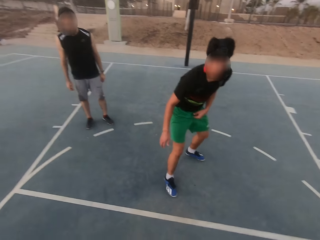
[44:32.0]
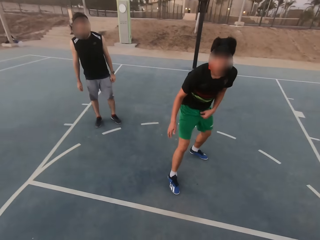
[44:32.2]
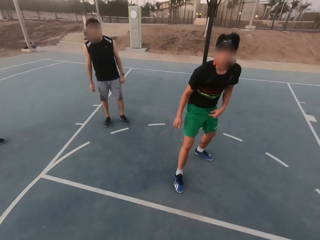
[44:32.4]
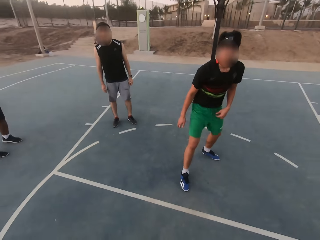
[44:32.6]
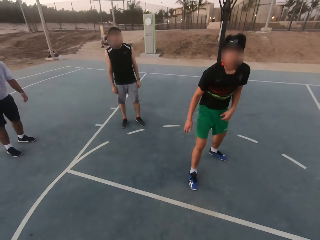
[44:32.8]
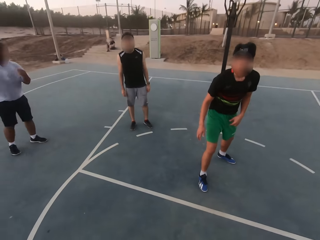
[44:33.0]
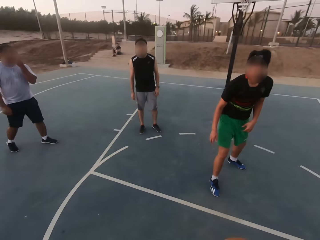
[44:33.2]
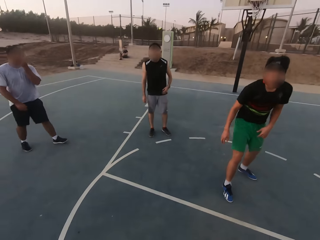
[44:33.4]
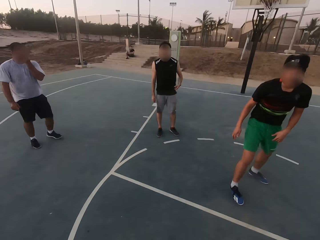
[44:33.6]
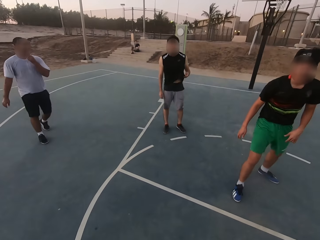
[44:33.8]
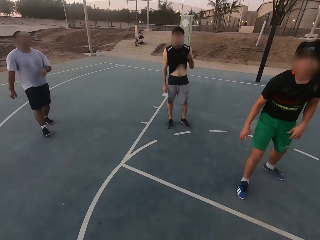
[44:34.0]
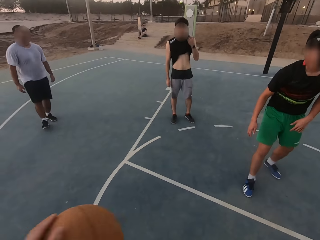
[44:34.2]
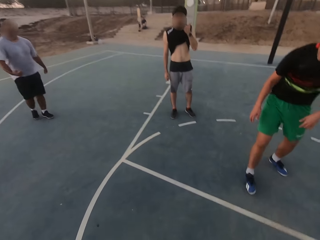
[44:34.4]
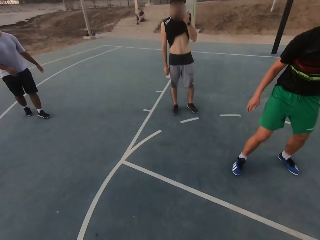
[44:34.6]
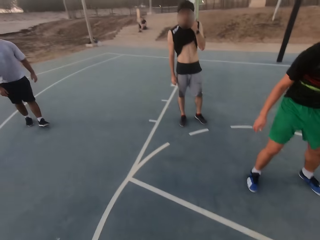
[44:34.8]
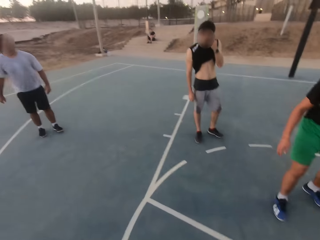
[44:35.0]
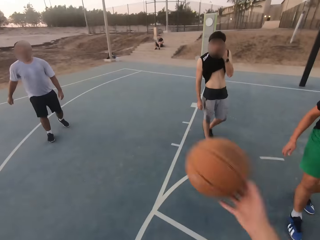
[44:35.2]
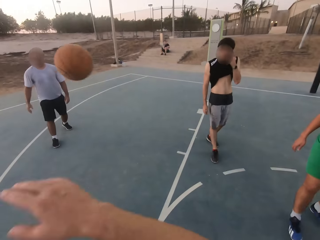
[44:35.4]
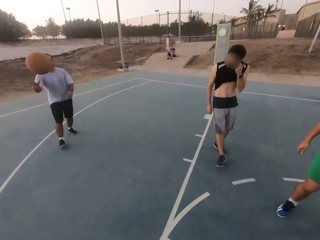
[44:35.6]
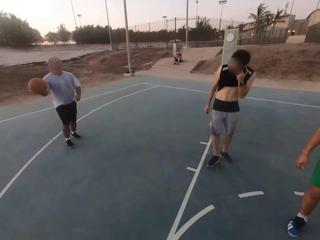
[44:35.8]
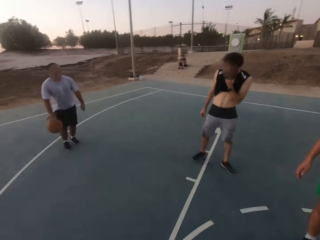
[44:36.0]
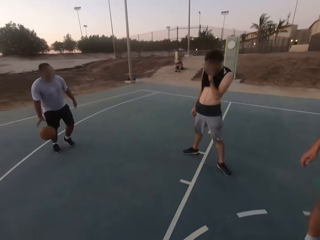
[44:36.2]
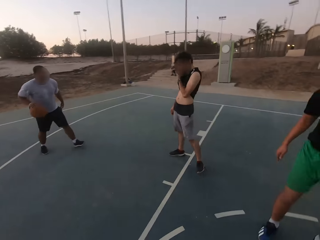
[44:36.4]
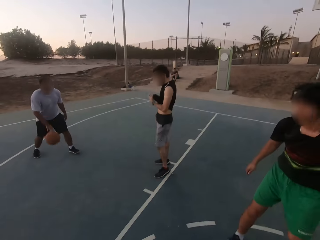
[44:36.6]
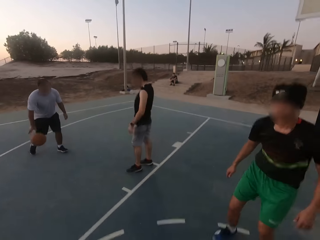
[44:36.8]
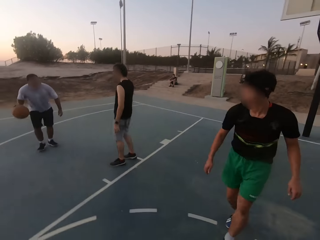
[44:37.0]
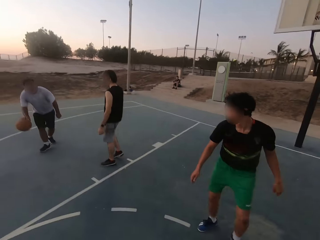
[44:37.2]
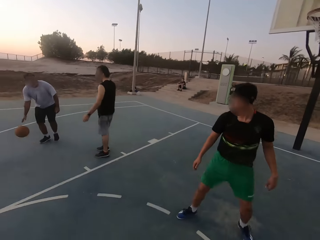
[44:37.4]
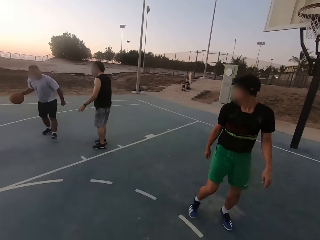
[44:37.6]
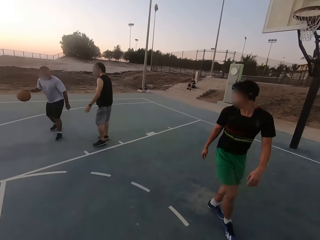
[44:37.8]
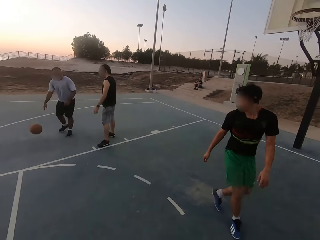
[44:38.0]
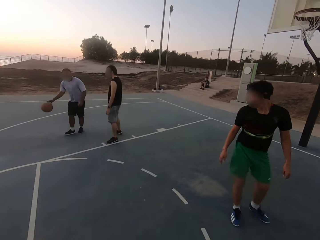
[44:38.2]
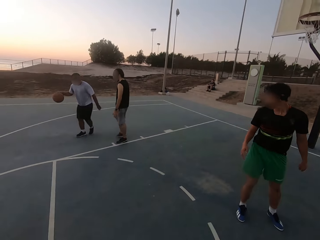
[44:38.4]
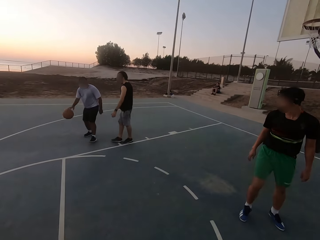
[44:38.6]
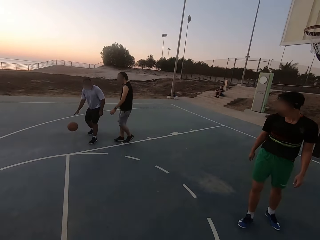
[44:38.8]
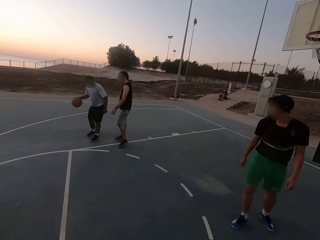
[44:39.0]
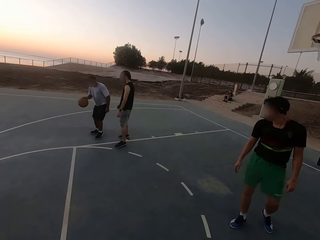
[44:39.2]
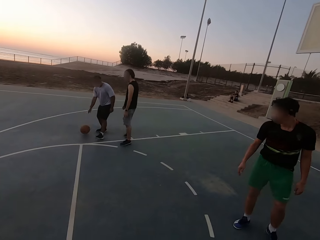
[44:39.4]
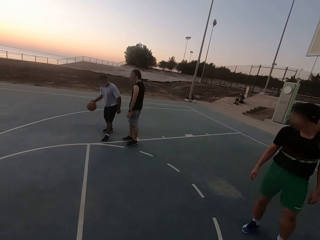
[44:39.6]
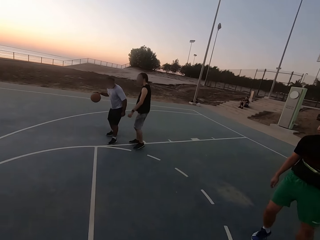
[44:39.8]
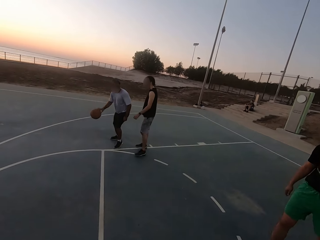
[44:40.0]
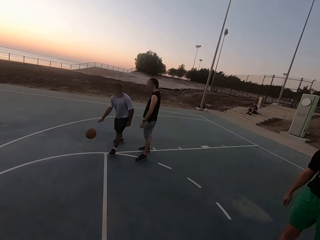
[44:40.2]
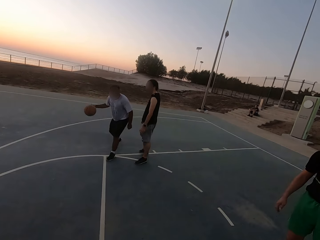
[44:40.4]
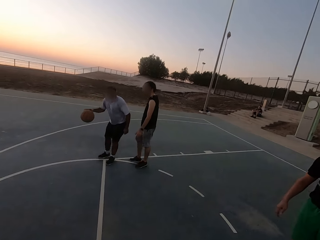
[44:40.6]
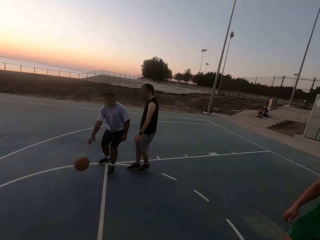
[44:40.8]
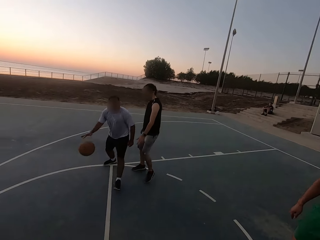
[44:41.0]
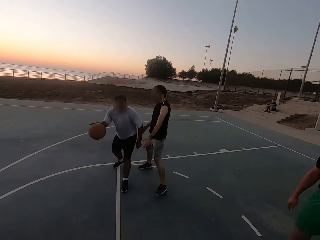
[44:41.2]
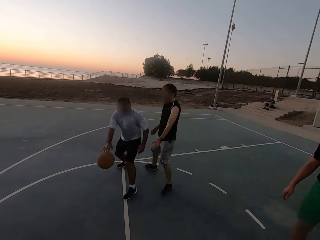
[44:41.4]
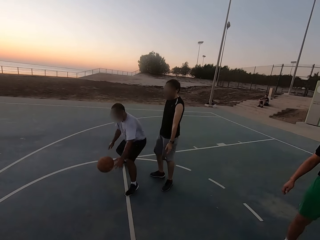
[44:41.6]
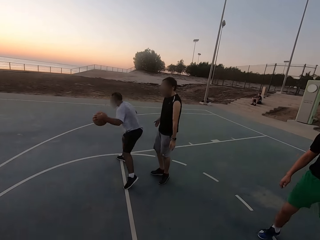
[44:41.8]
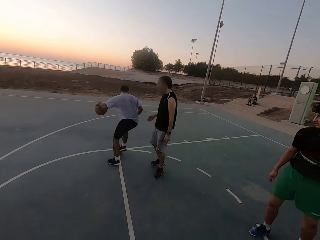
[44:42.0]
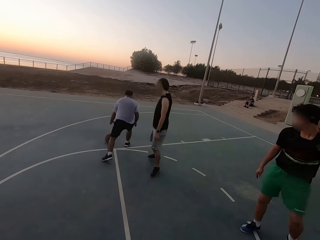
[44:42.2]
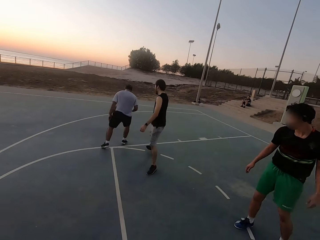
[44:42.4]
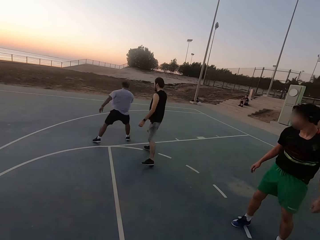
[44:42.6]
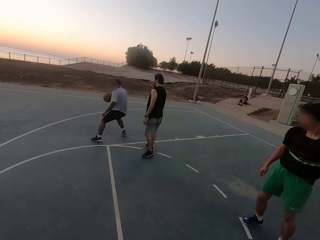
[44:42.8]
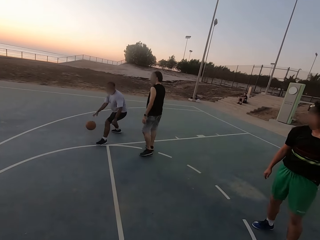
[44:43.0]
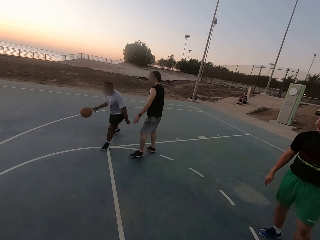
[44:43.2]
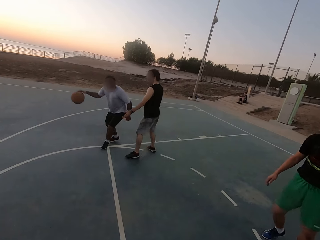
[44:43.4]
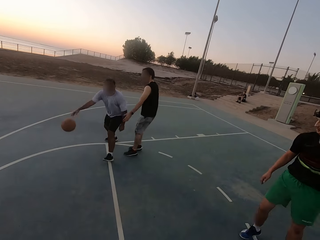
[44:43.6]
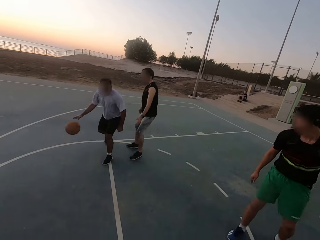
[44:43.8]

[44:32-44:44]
The camera wearer dribbles. They throw the ball to a man. The man picks up the ball and dribbles the ball.

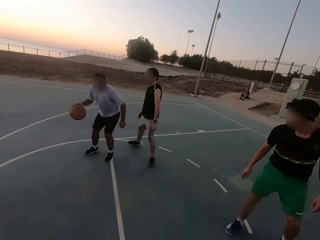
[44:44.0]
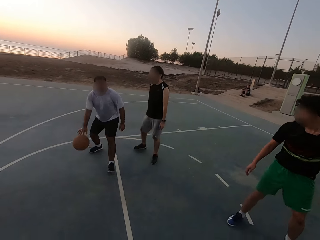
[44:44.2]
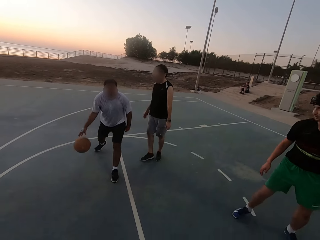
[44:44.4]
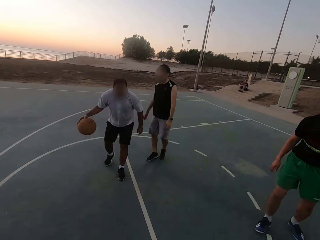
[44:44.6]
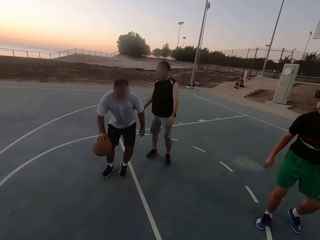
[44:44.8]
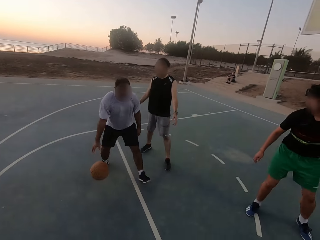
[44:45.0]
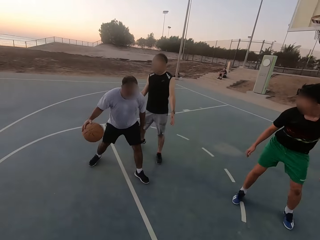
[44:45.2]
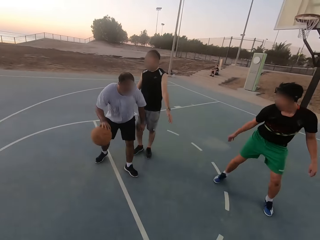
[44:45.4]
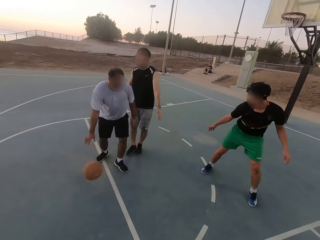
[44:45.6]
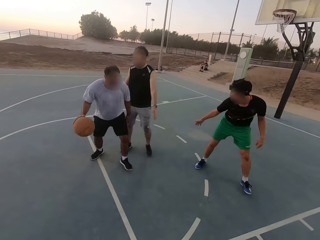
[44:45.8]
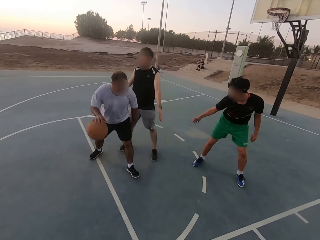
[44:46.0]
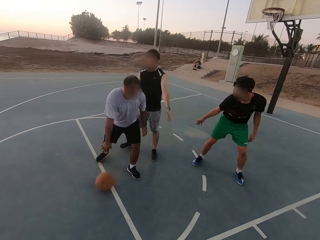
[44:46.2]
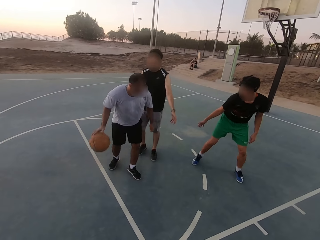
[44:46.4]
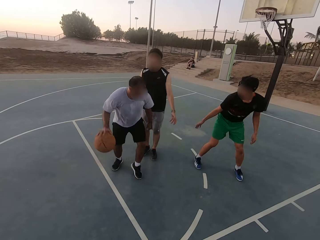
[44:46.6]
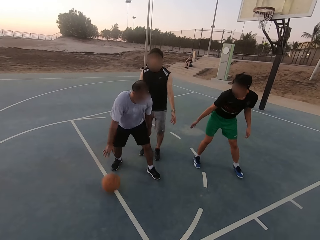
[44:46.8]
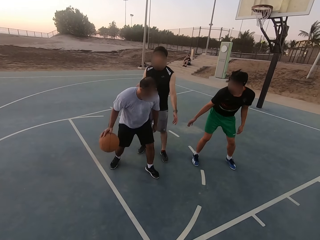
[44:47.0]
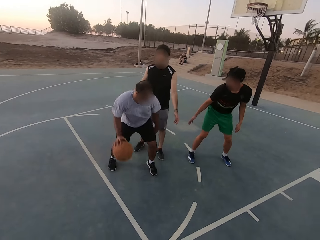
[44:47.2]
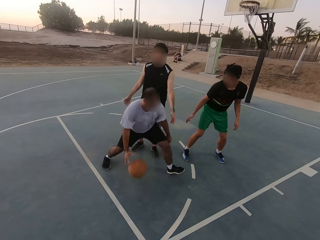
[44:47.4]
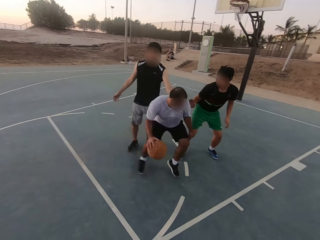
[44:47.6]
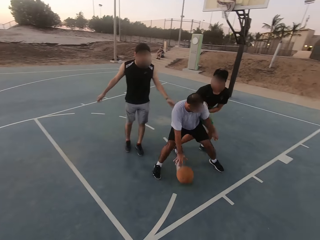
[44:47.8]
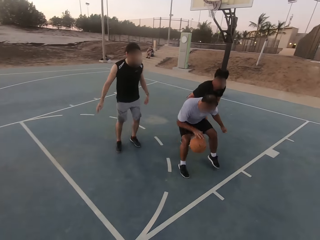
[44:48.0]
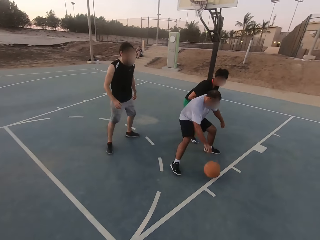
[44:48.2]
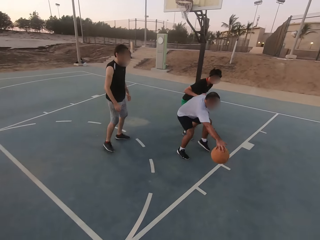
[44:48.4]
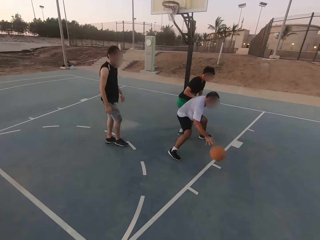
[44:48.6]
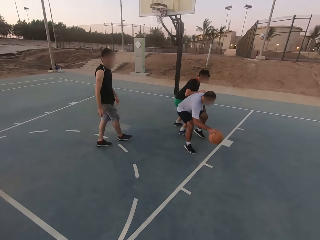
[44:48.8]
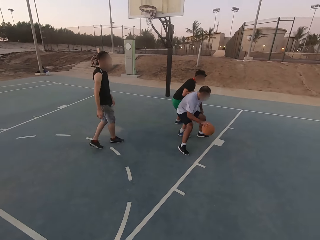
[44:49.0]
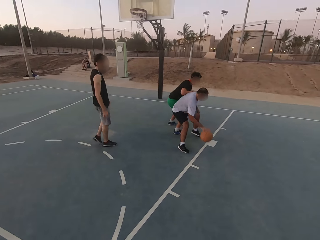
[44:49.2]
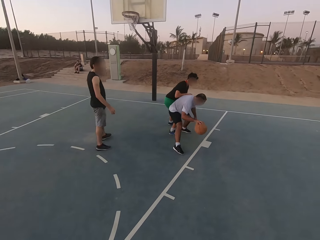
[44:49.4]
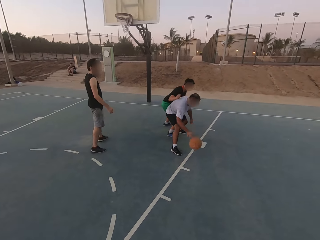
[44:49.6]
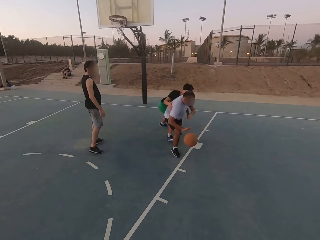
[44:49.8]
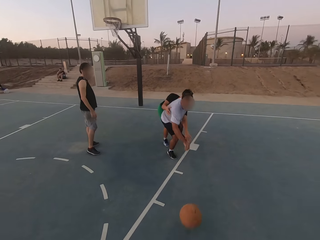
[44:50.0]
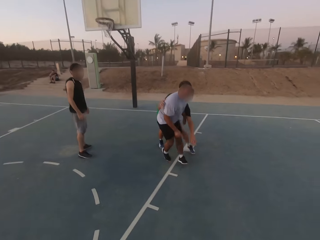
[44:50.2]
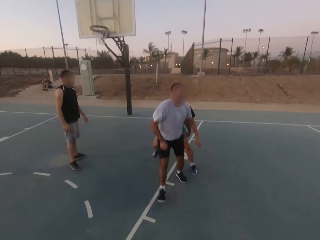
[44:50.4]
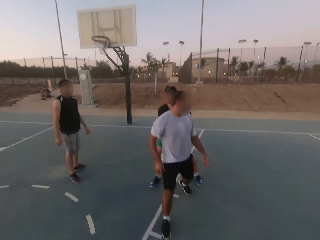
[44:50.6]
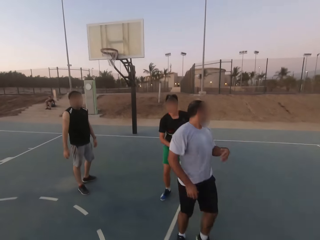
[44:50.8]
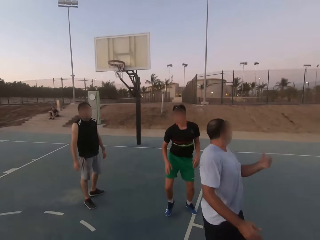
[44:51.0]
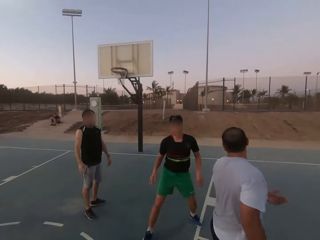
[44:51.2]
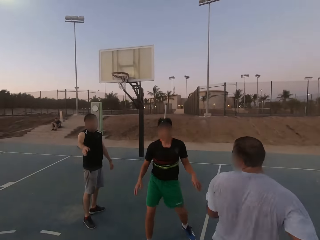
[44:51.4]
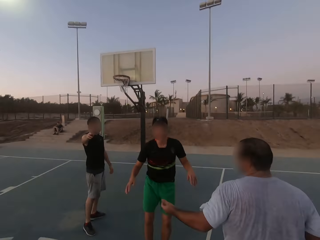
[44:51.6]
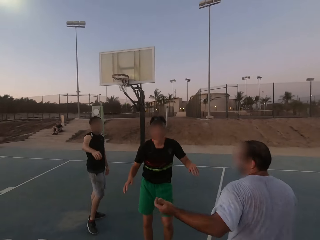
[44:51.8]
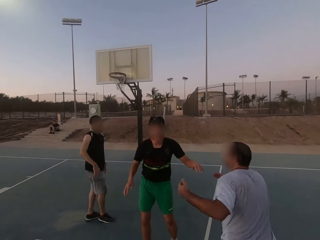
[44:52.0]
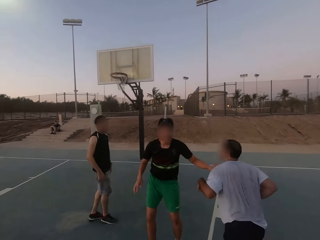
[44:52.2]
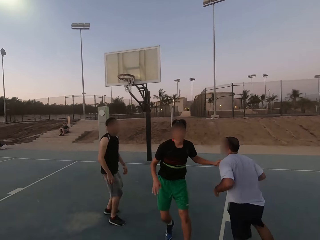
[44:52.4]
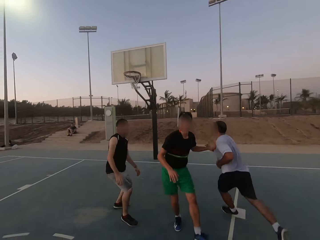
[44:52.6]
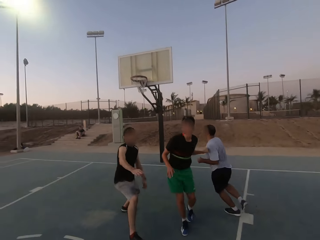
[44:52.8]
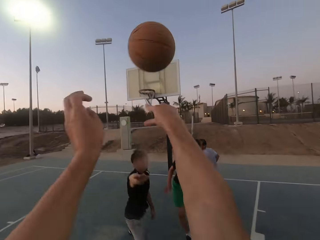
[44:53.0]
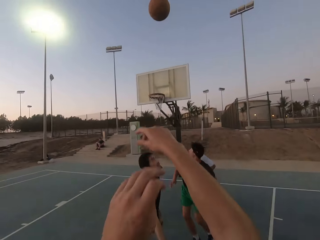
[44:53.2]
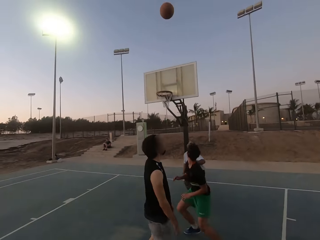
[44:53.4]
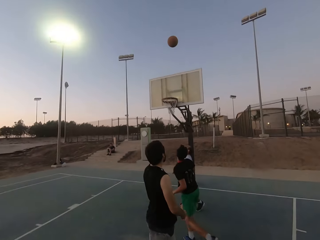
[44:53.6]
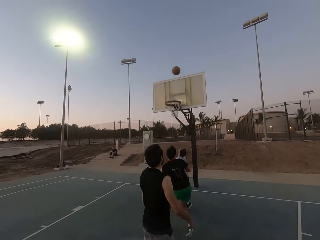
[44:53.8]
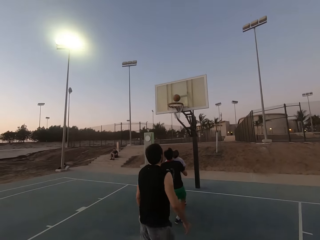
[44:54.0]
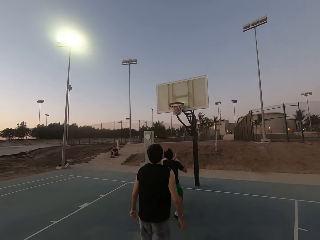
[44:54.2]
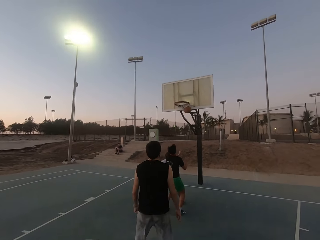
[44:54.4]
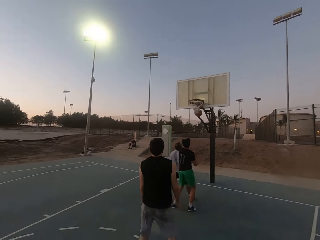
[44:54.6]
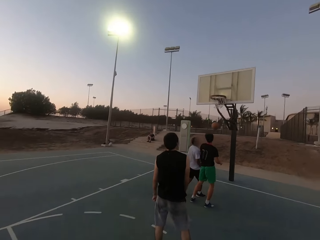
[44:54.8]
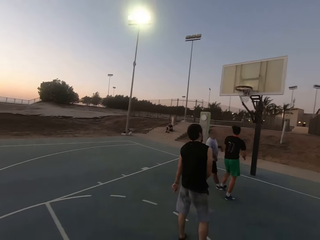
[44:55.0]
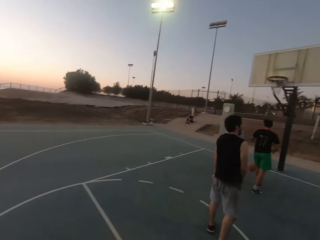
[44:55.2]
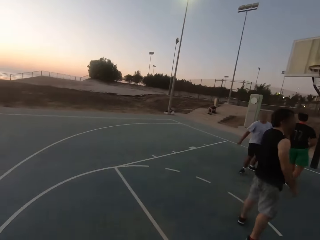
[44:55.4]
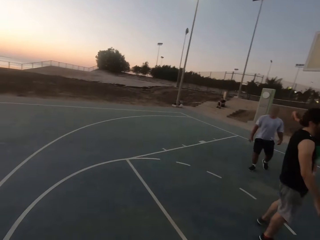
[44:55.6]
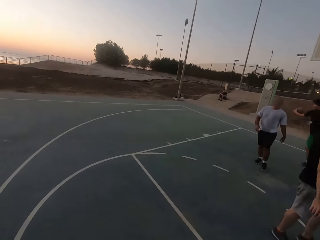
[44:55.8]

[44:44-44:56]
A man throws the ball to the camera wearer. The man drops the ball. The camera wearer dribbles the ball. They throw the ball in the hoop. They make a basket.
